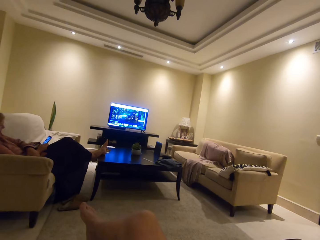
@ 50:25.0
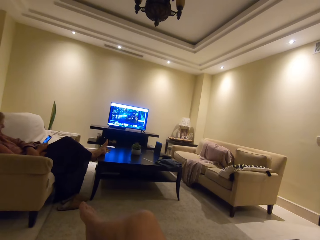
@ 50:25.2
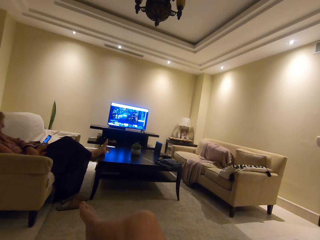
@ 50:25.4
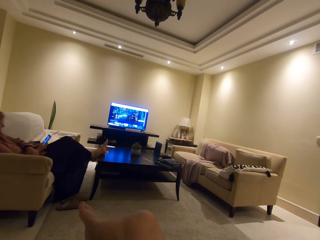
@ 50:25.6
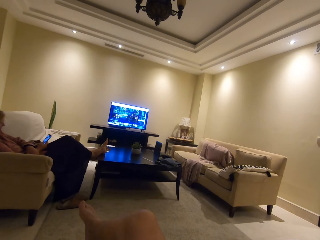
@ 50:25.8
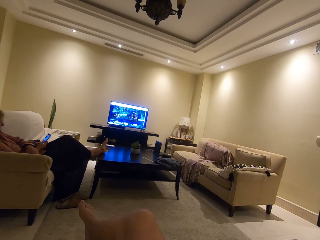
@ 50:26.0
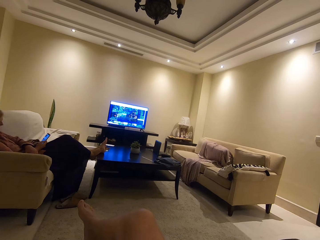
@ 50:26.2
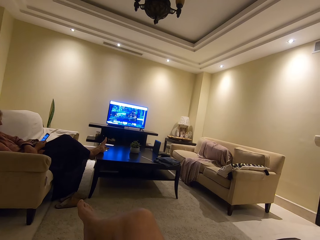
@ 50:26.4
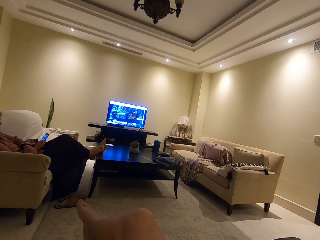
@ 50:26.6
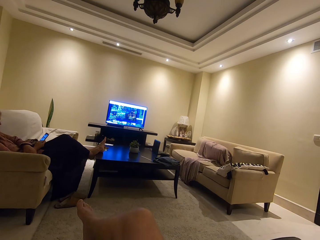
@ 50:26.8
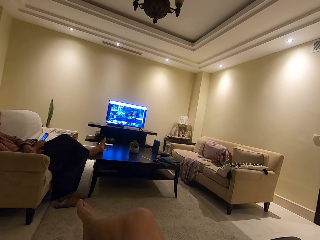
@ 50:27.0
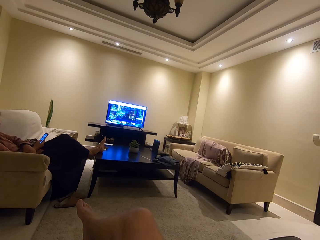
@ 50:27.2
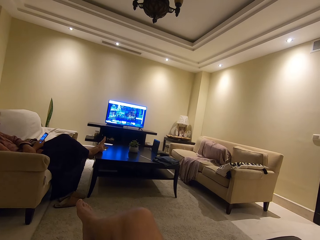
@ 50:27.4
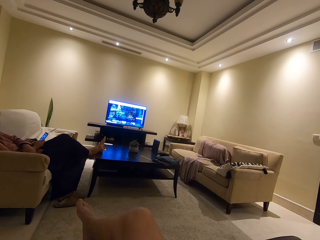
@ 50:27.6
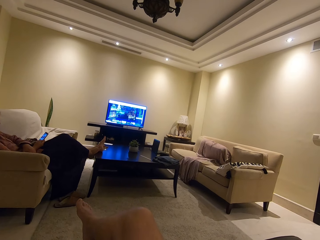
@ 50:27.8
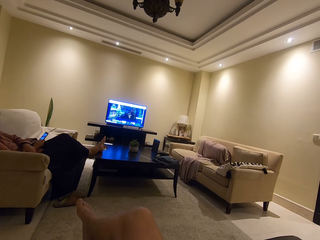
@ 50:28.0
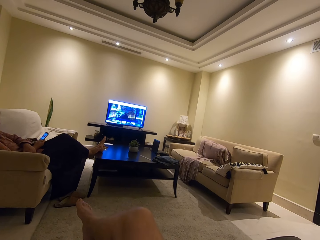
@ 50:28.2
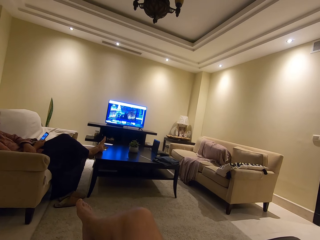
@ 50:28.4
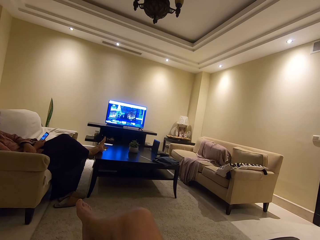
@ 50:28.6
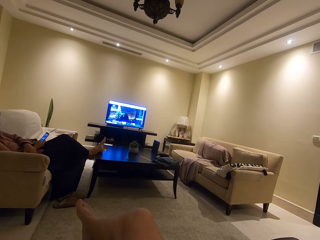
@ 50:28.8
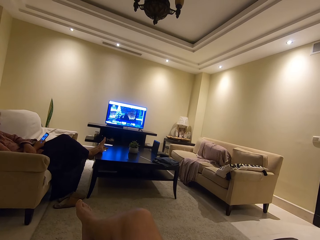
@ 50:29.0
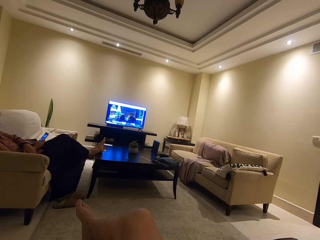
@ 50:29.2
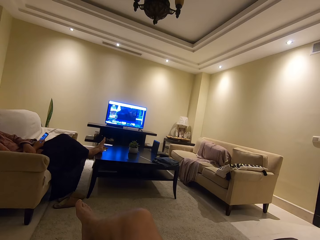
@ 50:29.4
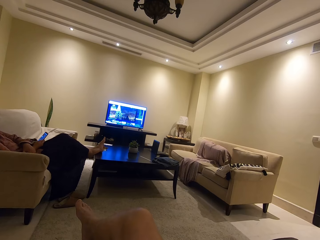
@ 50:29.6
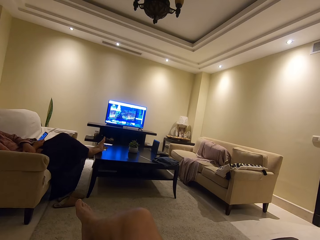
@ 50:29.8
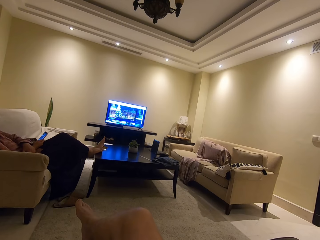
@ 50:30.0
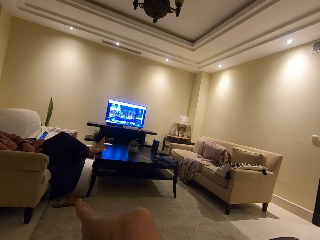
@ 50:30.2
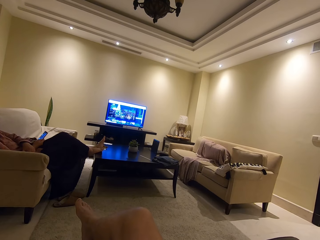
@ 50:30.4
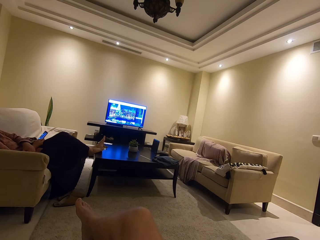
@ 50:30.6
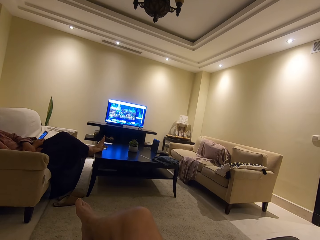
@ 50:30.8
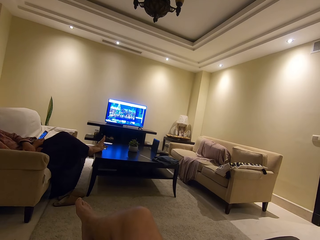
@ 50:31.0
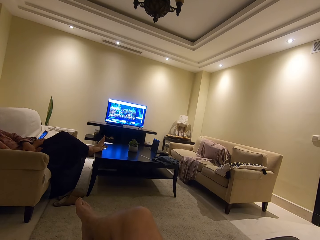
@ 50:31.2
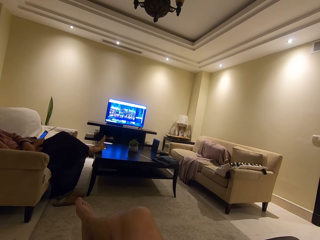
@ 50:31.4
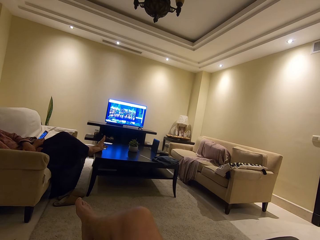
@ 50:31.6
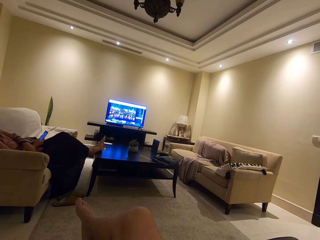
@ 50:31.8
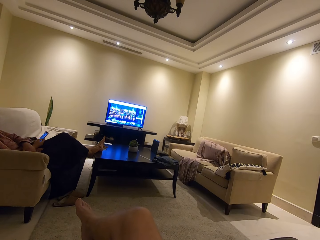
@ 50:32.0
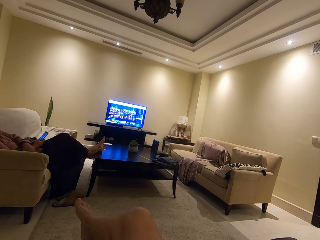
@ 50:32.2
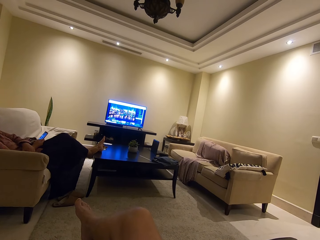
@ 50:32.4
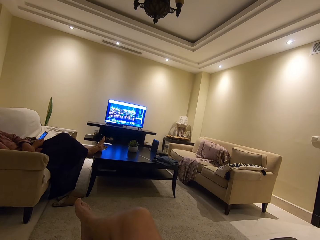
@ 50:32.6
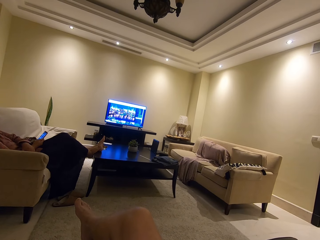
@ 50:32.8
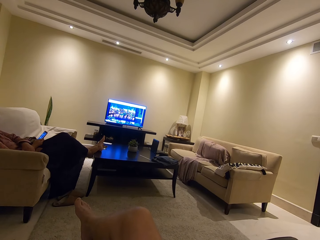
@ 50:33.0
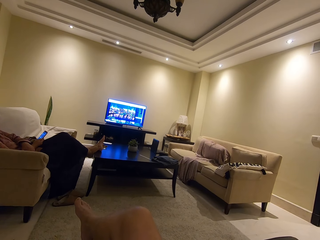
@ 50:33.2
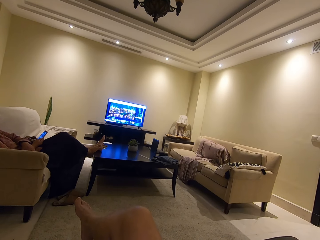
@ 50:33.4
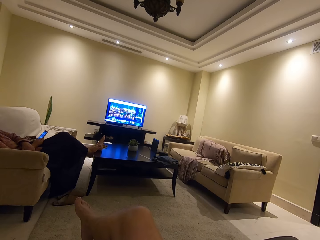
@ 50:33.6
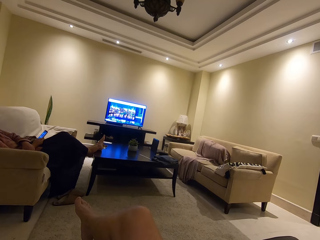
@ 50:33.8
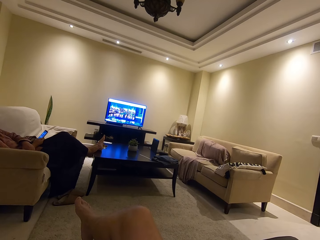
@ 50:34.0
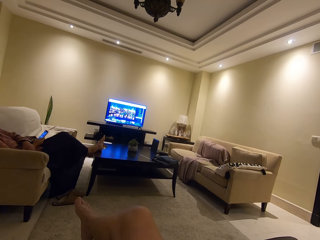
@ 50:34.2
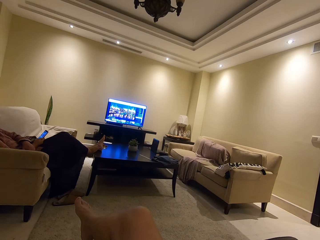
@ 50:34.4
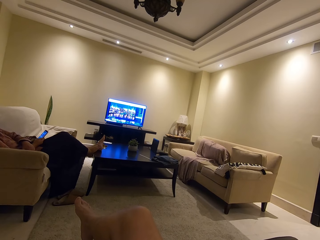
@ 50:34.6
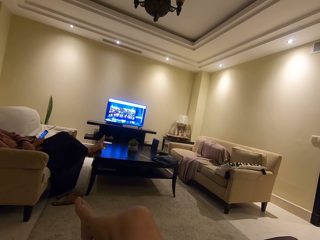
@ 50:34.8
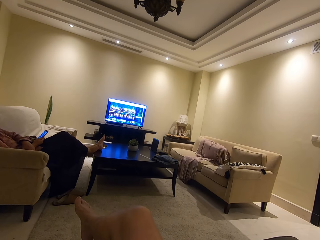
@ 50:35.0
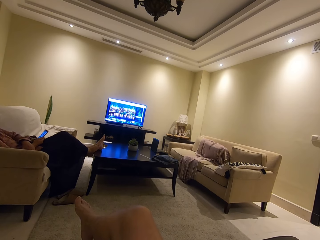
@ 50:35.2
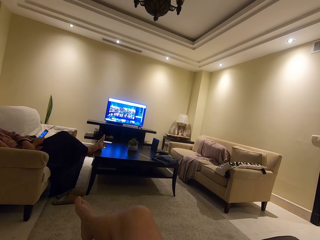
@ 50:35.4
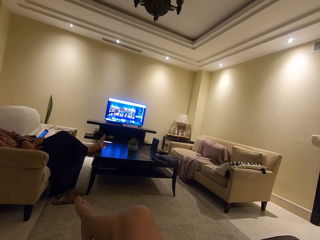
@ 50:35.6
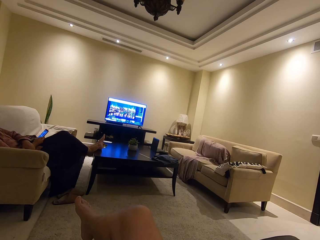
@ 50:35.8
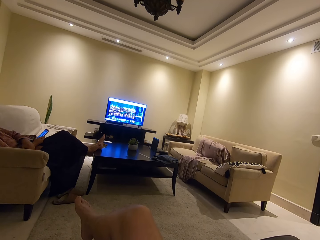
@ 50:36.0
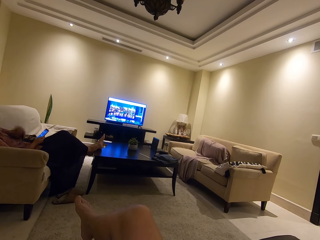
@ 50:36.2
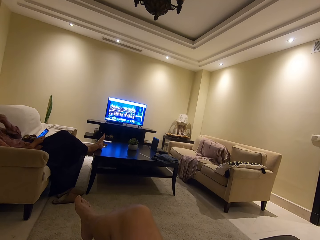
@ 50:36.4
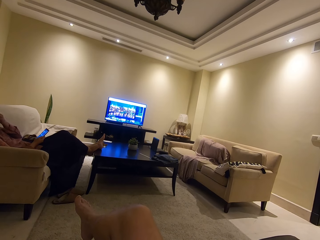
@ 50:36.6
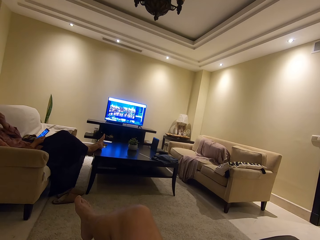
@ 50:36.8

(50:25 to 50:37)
A woman operates a phone.

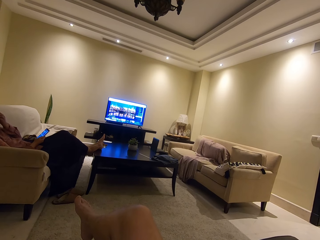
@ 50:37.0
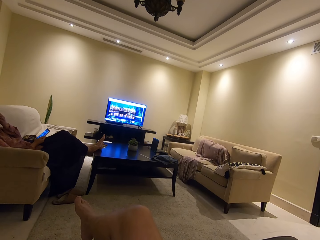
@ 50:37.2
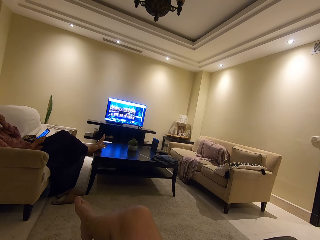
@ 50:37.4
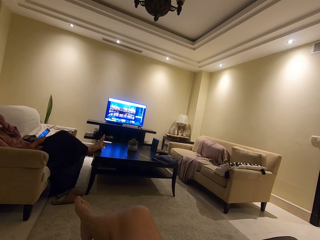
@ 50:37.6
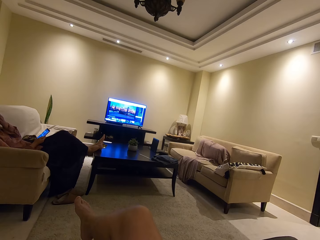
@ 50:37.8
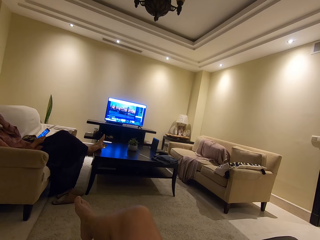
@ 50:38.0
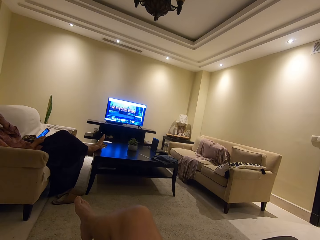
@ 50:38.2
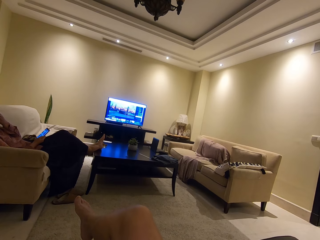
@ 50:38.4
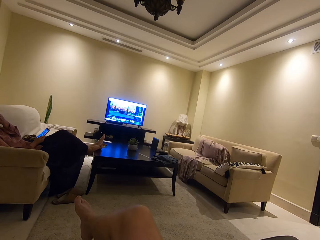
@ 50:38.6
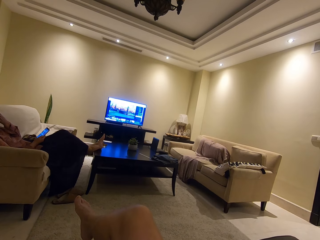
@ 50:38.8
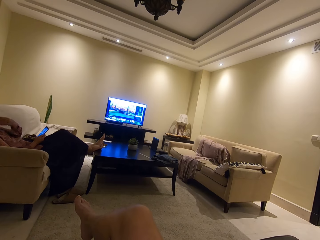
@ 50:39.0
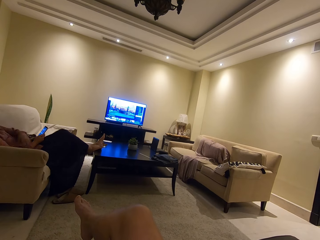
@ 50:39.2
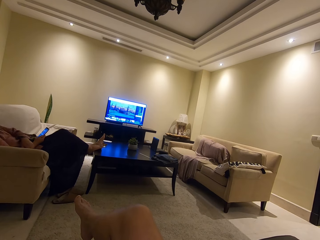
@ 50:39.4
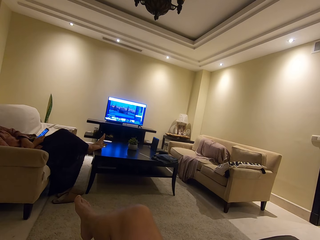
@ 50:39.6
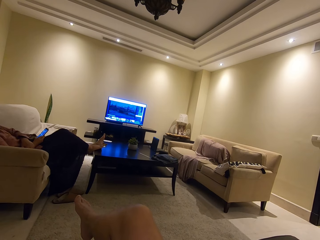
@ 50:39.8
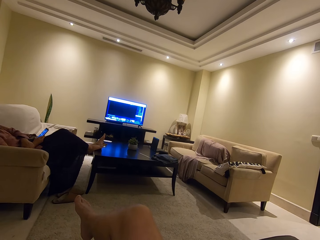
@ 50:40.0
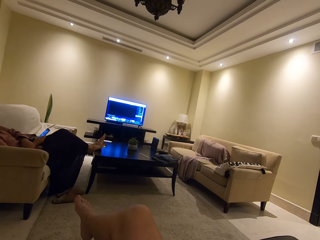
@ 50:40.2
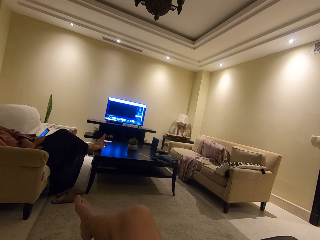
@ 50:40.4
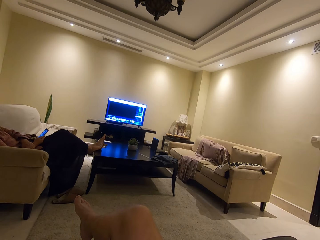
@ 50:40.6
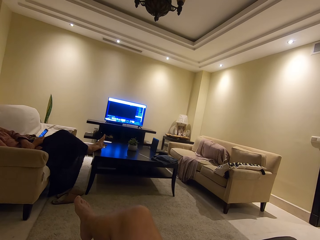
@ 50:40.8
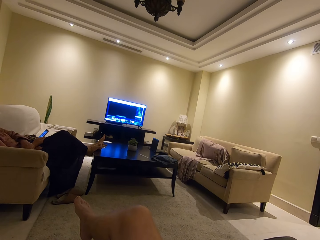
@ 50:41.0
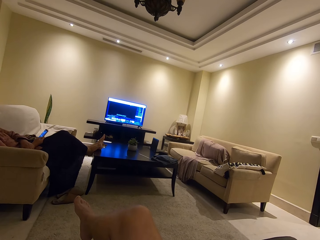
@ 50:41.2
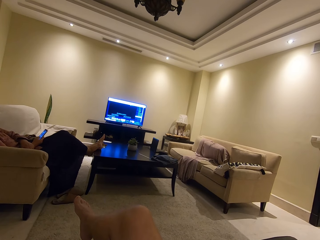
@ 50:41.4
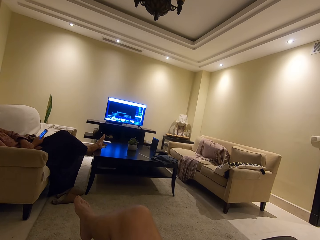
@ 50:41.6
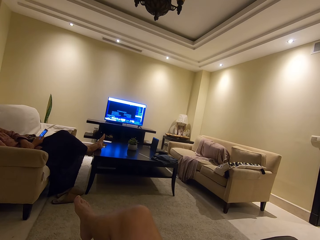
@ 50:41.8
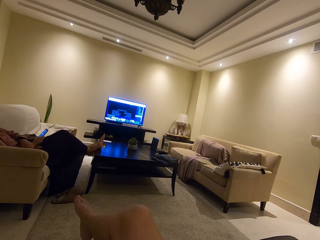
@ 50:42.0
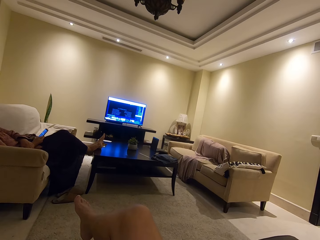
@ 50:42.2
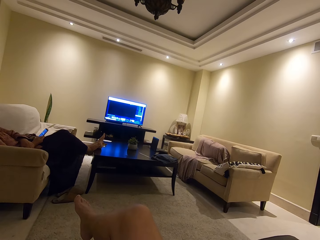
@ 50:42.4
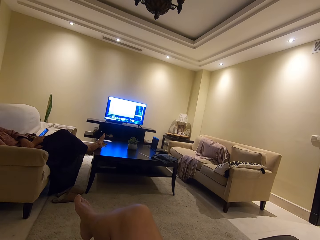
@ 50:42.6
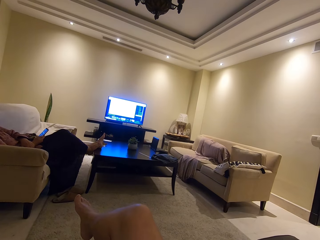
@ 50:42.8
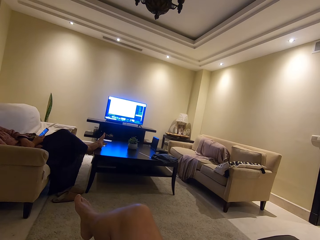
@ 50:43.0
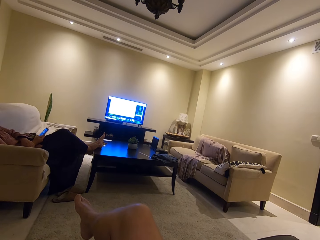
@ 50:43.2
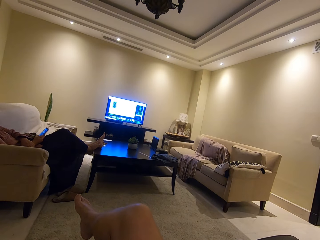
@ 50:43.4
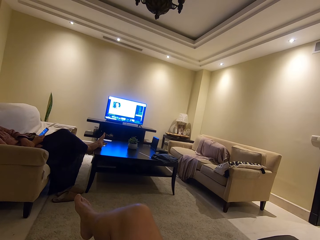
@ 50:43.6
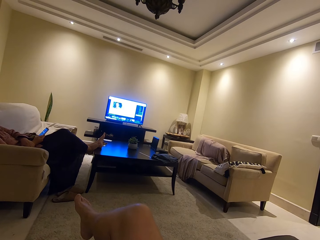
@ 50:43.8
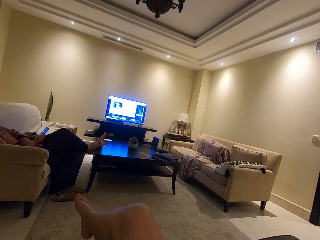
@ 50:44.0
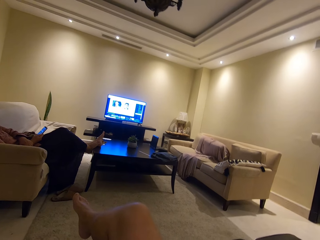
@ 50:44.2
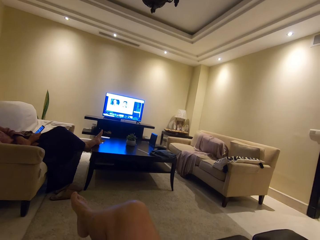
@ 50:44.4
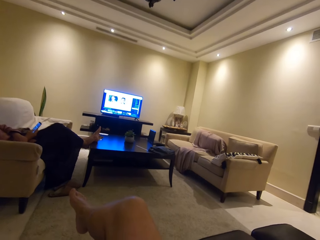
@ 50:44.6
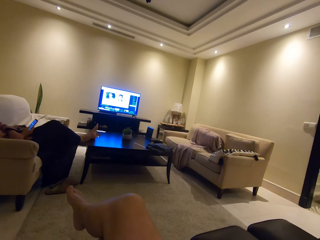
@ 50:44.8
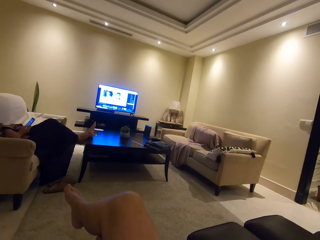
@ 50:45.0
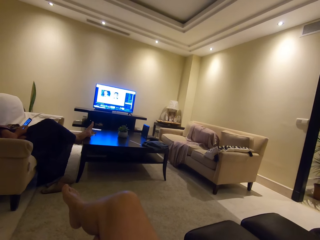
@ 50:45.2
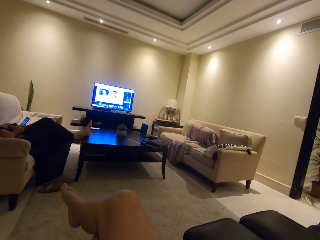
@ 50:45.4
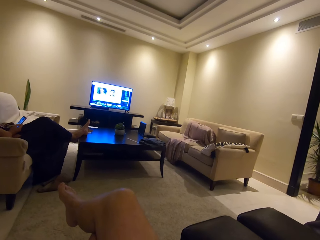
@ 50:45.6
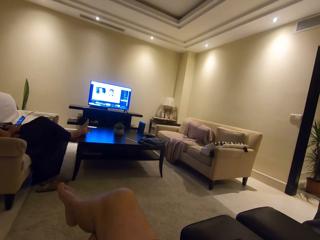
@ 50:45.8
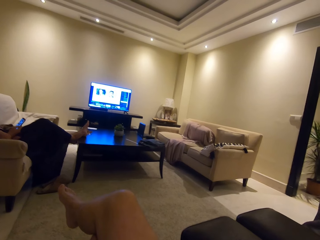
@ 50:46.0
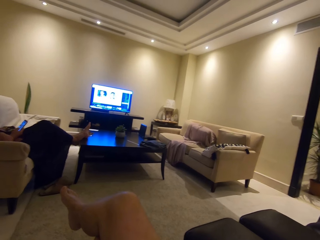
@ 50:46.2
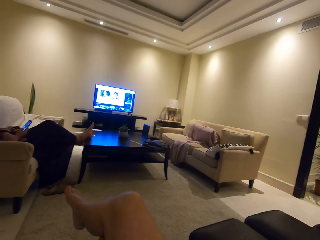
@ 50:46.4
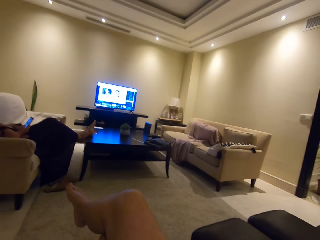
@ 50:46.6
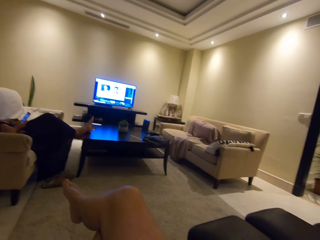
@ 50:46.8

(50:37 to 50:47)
The camera wearer watches the television.
